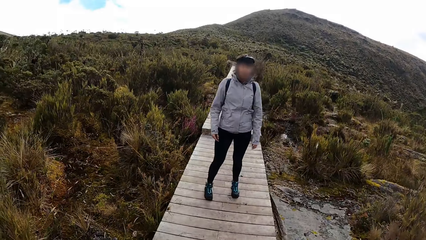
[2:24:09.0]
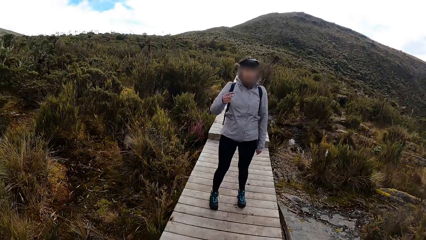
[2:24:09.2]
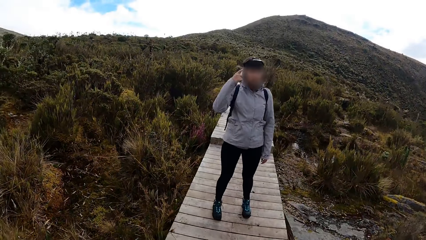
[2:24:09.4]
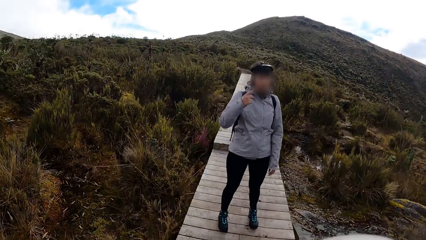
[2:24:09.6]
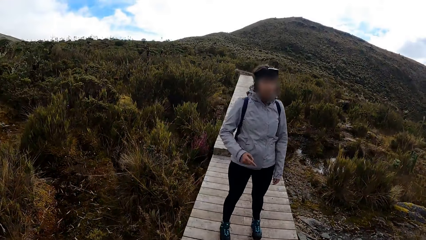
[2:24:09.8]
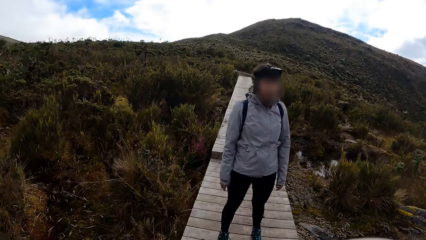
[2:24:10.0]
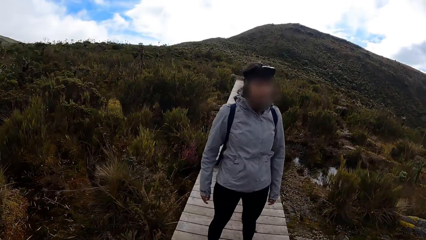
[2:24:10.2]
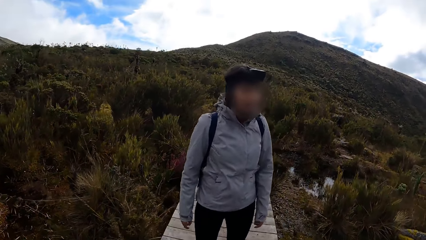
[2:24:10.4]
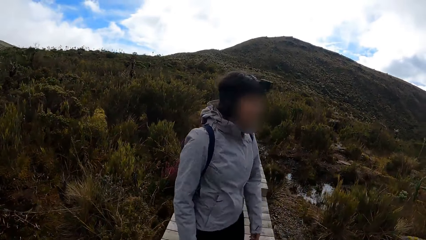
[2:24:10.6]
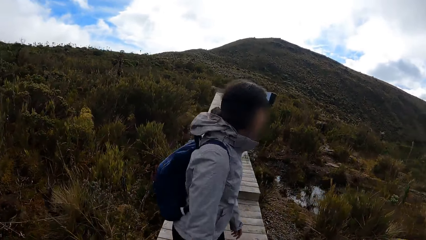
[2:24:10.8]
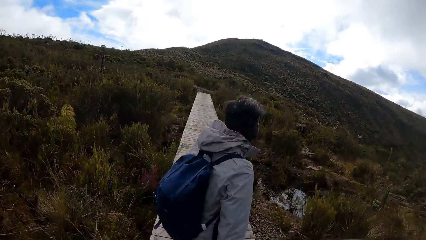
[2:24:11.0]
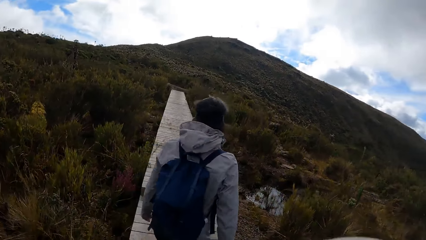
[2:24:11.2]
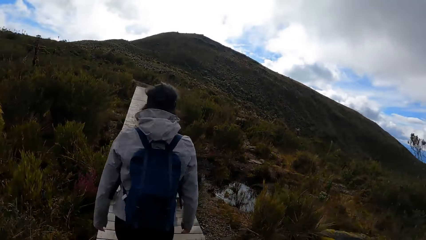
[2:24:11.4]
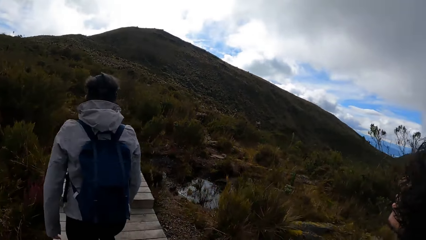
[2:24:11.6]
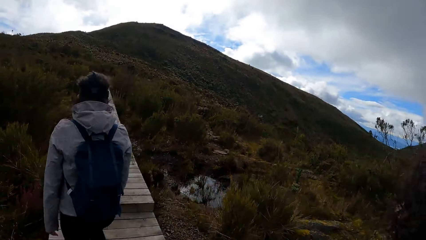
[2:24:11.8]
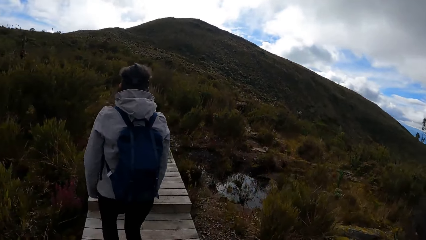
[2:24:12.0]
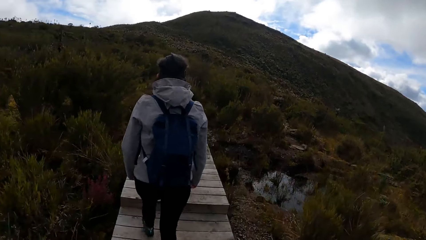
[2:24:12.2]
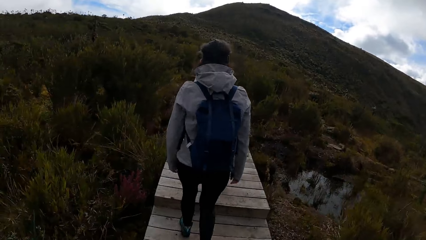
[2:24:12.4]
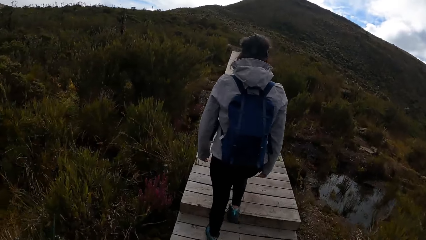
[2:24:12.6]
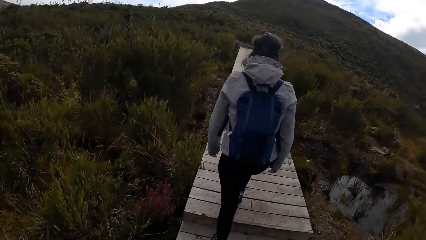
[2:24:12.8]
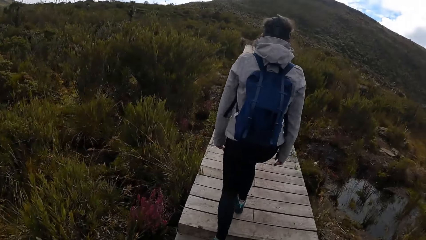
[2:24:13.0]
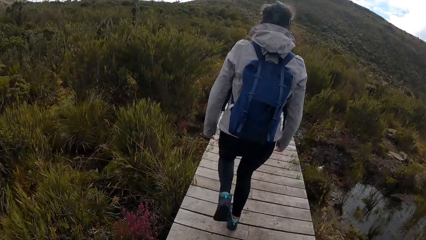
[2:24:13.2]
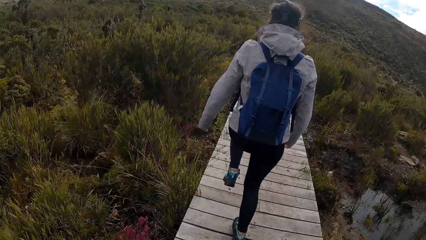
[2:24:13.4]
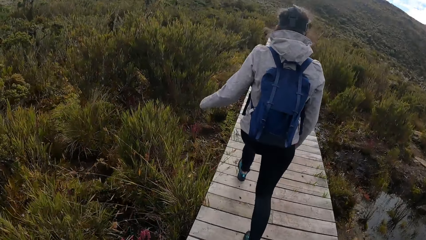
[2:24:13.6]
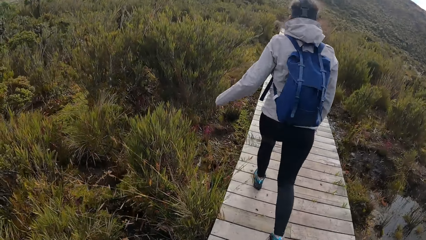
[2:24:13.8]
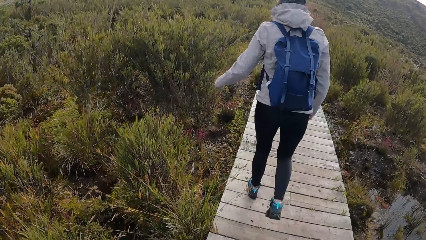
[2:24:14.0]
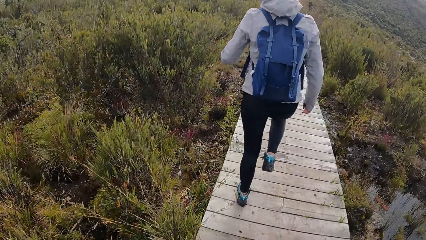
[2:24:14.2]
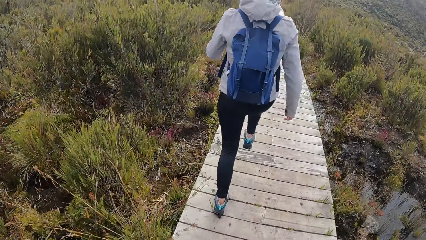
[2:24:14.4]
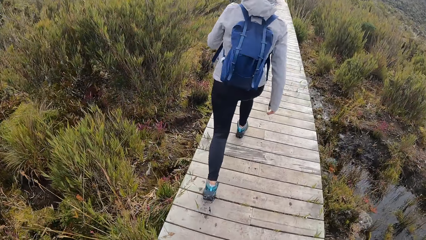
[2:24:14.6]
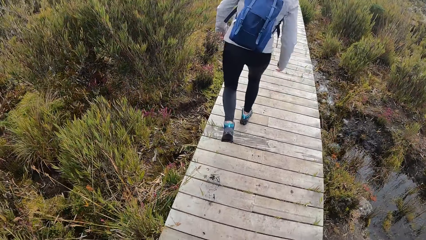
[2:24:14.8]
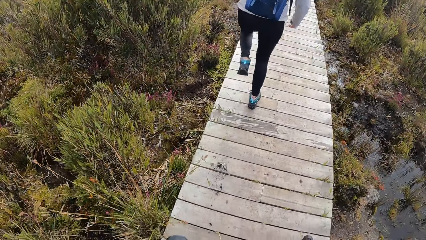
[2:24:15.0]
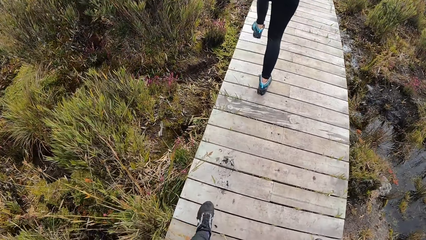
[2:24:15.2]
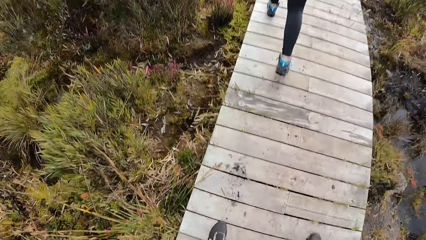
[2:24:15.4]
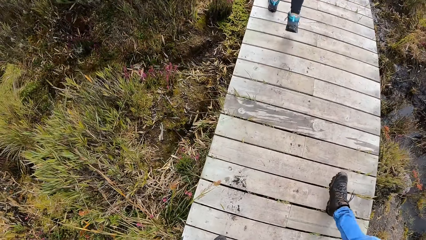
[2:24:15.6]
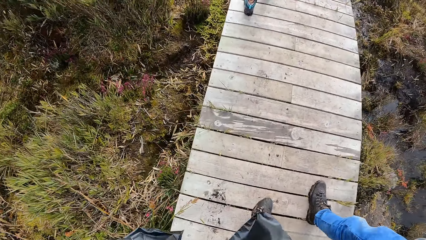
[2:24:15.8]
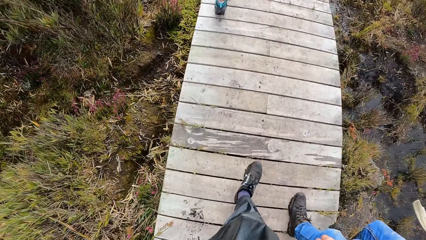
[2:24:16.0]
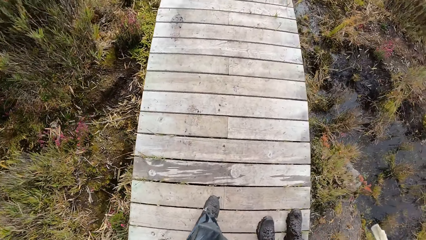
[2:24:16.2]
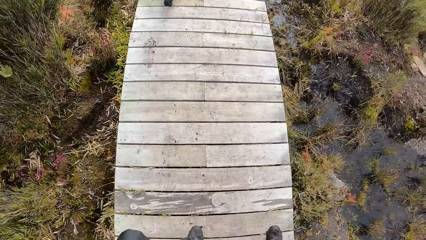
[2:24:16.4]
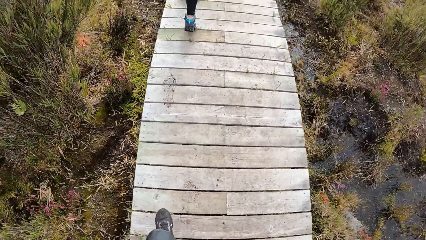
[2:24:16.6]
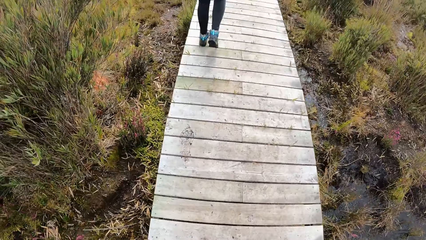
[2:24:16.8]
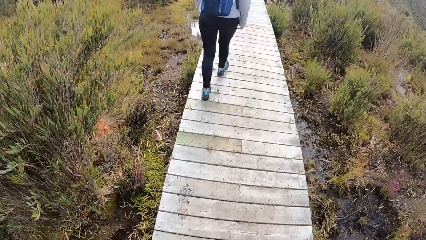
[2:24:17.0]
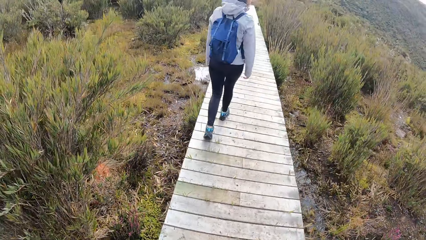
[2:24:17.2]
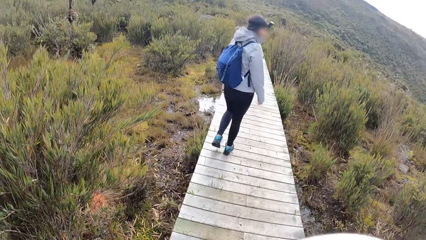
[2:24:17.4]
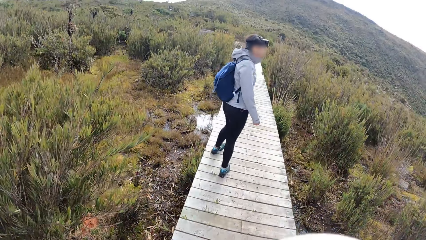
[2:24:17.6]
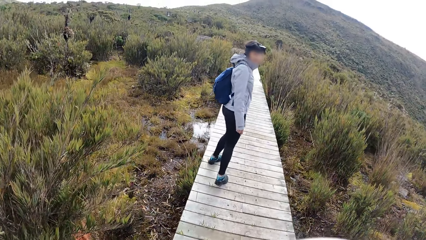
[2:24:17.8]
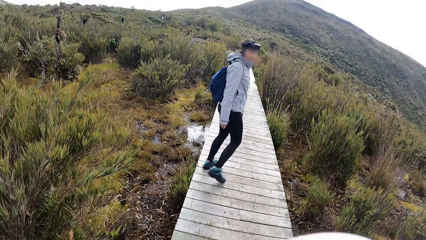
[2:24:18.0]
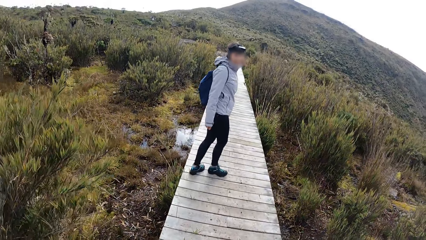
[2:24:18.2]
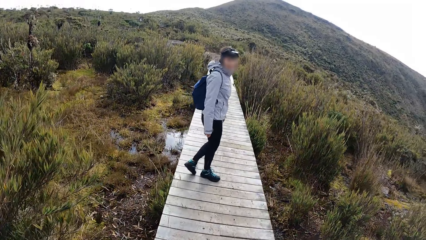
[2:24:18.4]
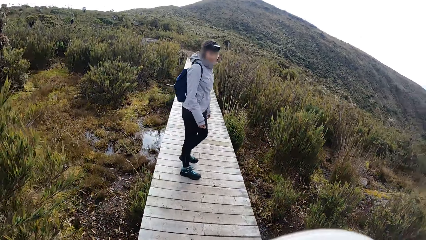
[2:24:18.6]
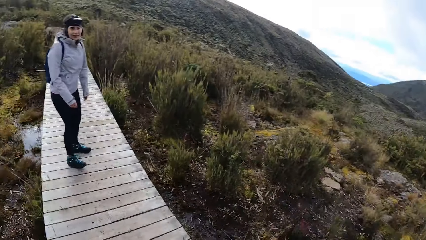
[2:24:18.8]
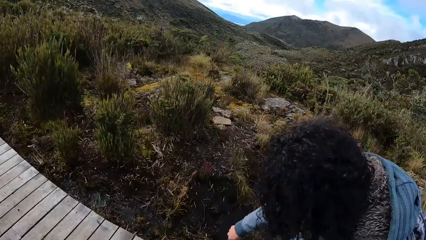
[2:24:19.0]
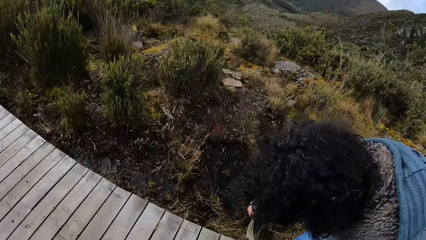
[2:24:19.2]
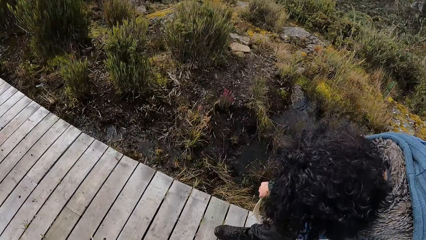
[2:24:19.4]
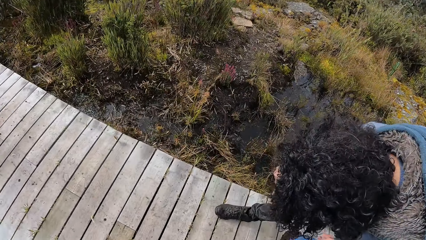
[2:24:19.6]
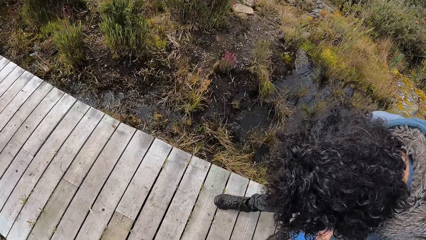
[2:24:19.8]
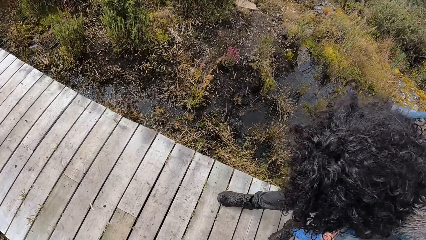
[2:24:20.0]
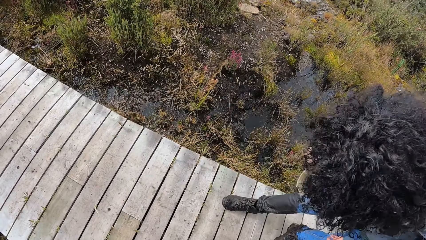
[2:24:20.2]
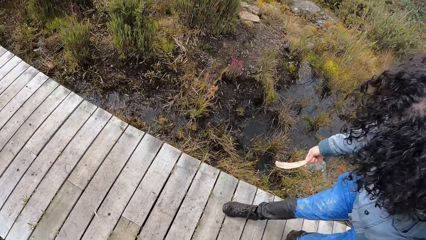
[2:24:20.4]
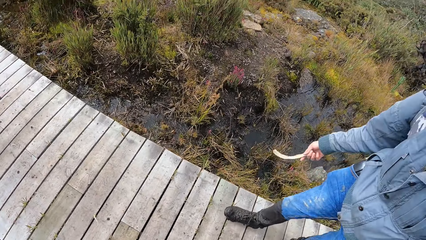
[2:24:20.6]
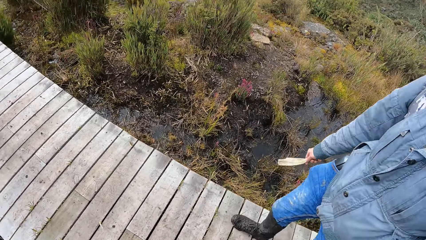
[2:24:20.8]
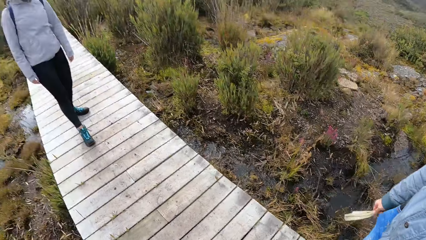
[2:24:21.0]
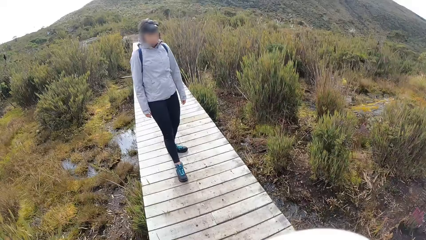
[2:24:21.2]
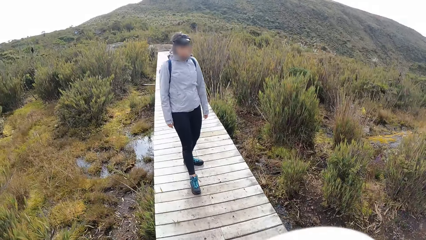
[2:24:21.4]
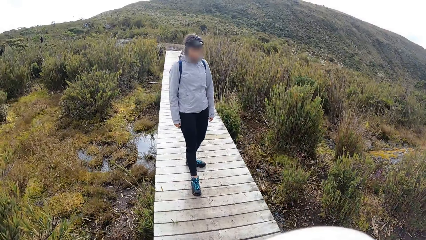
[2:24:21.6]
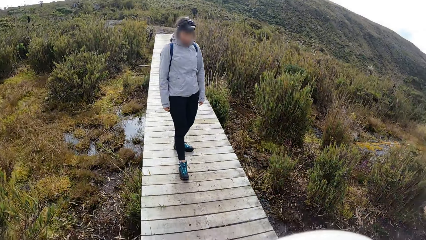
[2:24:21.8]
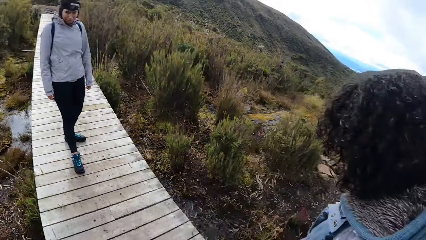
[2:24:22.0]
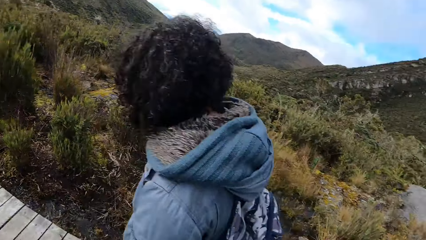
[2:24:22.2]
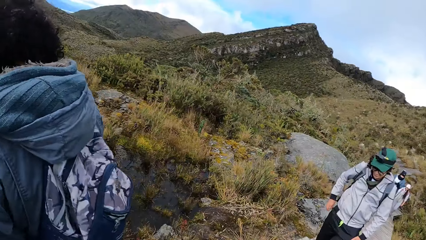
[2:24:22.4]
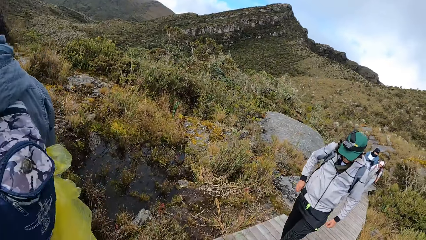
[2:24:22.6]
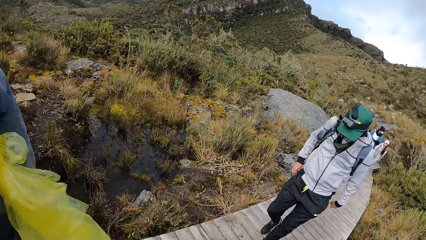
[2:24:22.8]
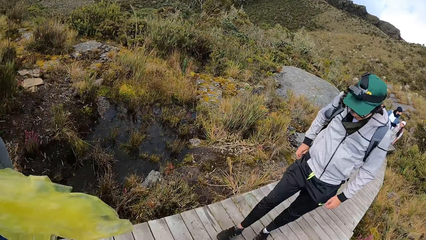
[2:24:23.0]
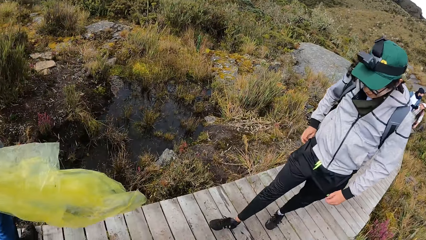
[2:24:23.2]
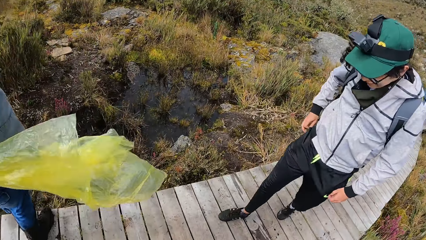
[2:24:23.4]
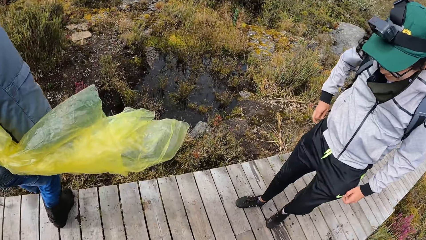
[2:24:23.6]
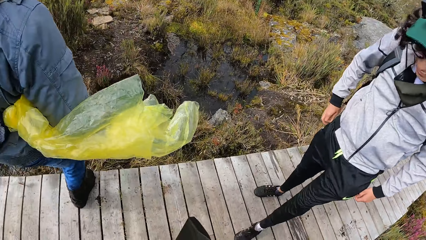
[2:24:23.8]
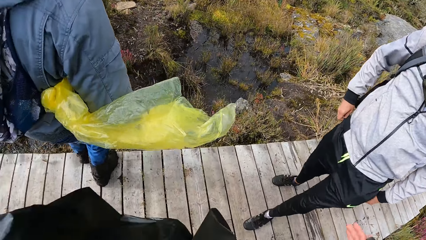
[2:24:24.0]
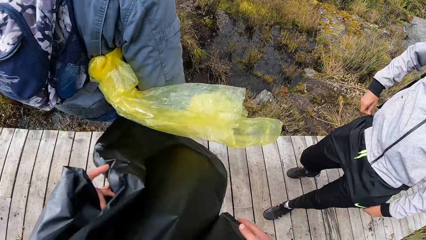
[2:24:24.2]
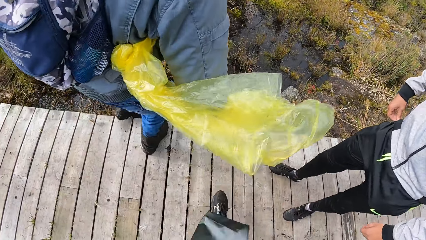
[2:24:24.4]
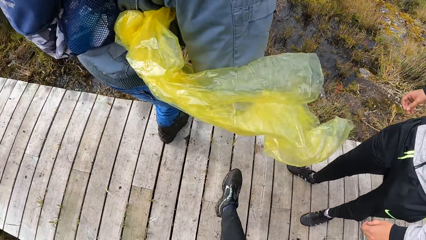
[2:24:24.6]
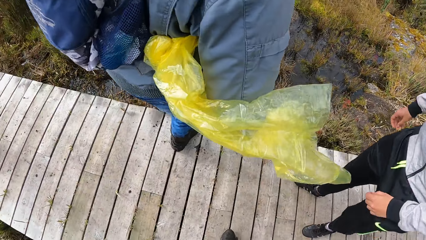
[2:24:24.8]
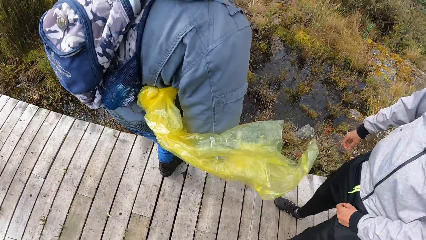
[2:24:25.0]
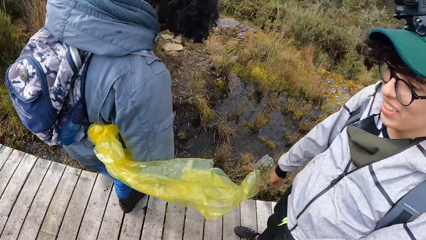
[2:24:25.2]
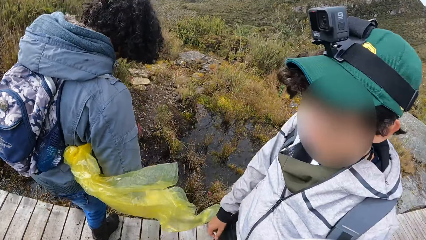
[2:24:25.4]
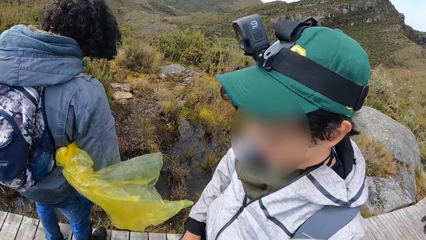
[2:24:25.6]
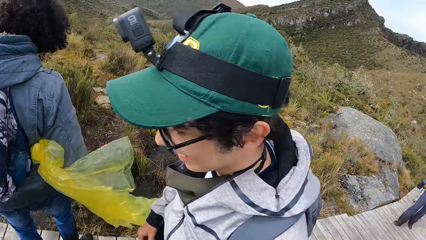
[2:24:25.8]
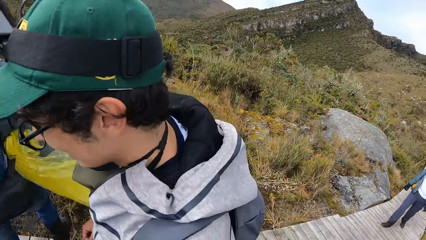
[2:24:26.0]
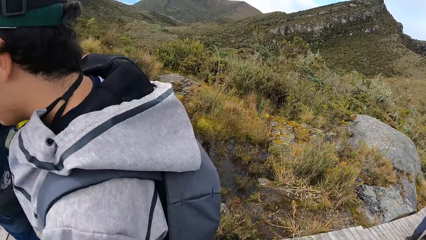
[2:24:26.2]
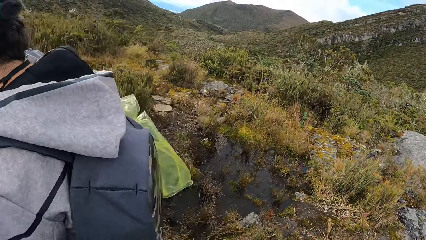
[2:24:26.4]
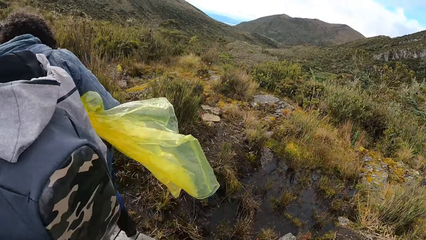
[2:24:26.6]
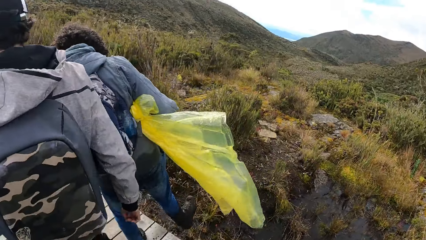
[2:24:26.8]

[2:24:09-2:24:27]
The camera wearer looks towards a woman. The woman bends down. The woman cleans her trousers with a leaf in her right hand. The camera wearer looks around the compound. They adjust a polythene paper.
